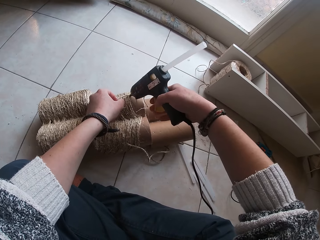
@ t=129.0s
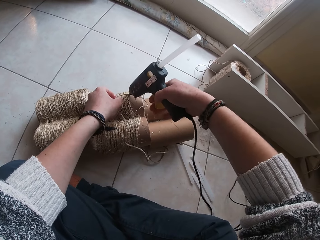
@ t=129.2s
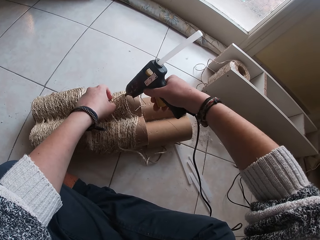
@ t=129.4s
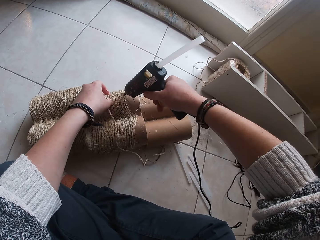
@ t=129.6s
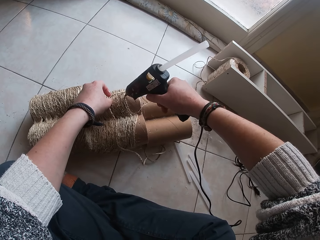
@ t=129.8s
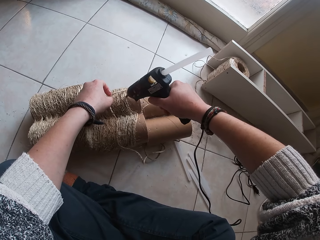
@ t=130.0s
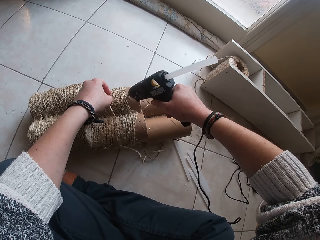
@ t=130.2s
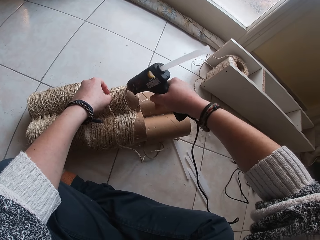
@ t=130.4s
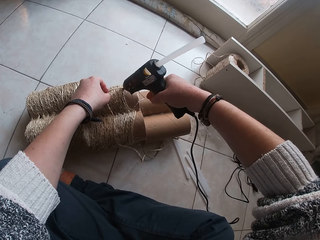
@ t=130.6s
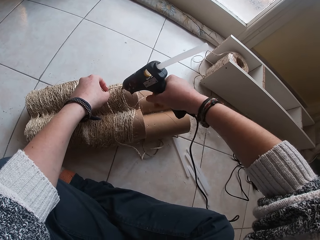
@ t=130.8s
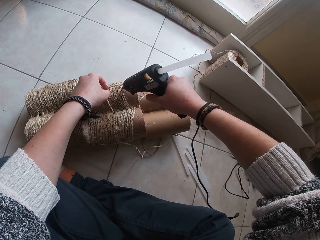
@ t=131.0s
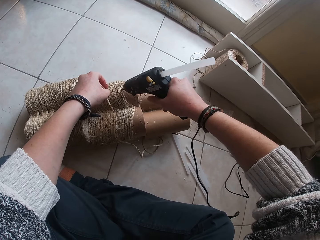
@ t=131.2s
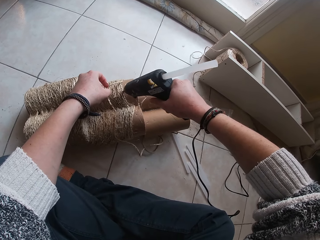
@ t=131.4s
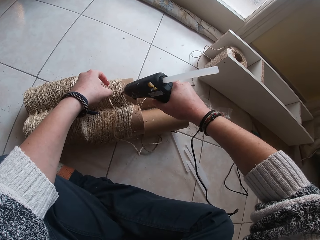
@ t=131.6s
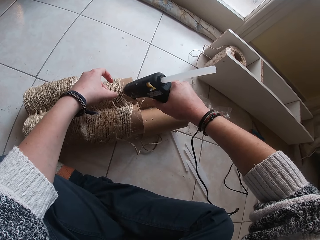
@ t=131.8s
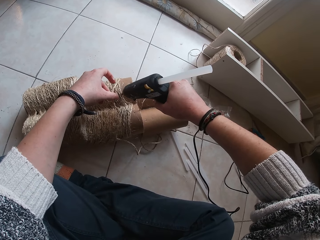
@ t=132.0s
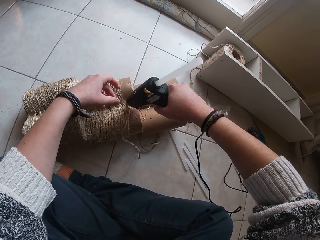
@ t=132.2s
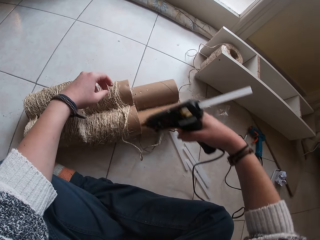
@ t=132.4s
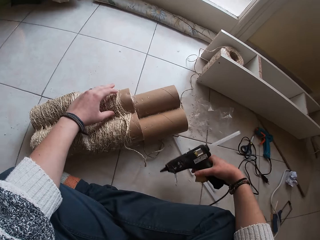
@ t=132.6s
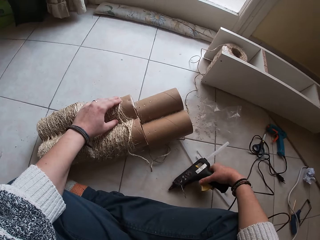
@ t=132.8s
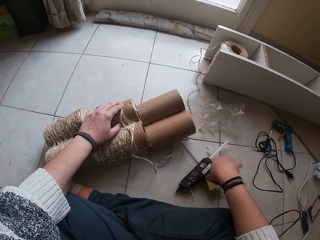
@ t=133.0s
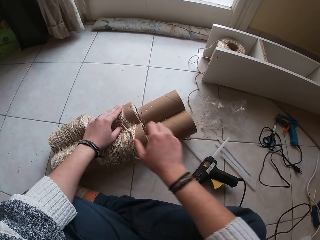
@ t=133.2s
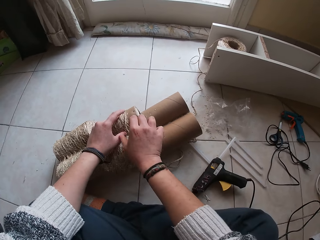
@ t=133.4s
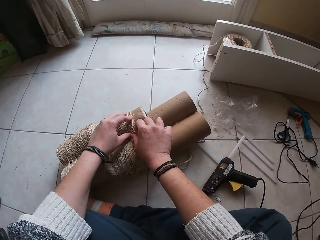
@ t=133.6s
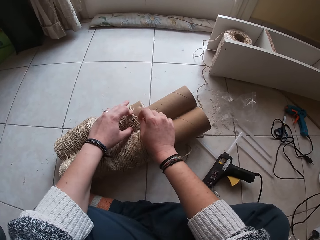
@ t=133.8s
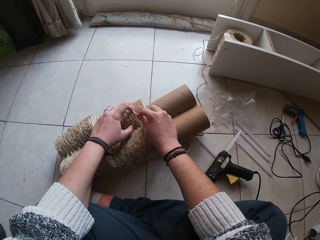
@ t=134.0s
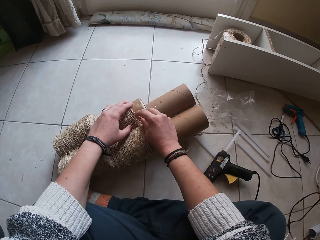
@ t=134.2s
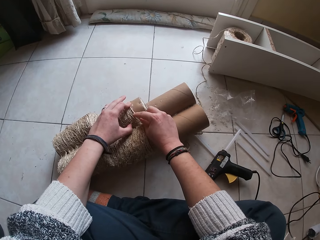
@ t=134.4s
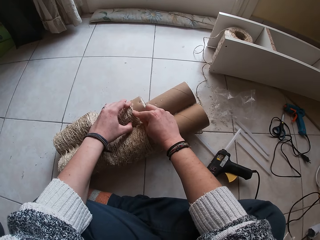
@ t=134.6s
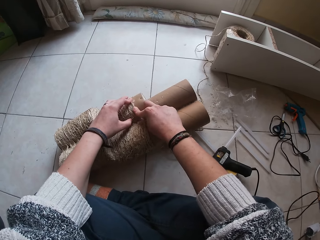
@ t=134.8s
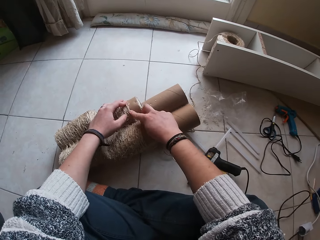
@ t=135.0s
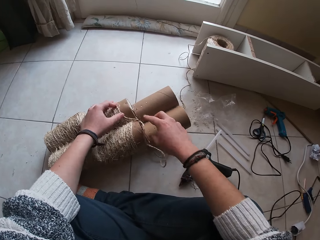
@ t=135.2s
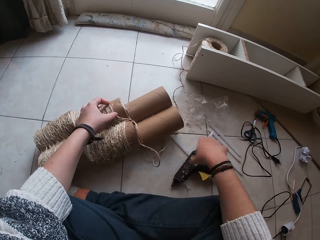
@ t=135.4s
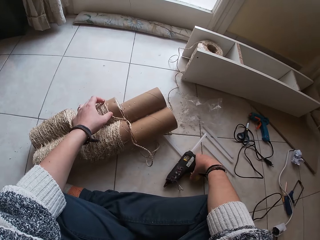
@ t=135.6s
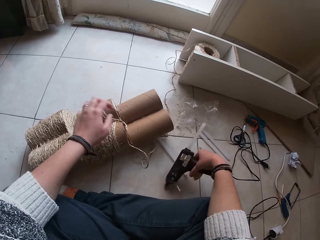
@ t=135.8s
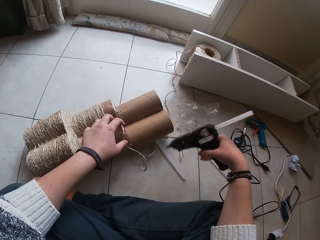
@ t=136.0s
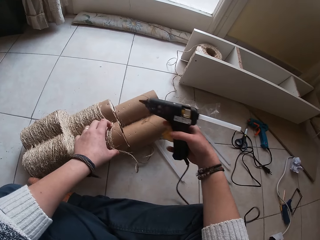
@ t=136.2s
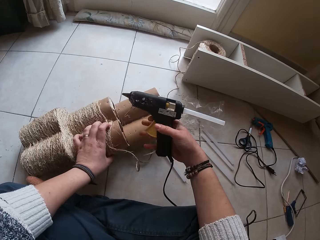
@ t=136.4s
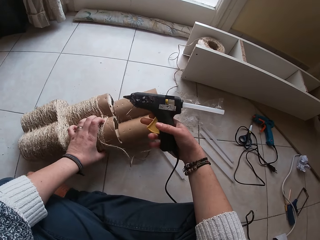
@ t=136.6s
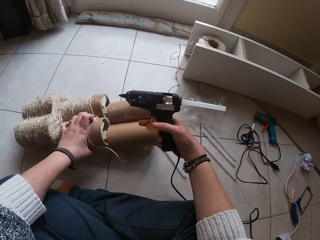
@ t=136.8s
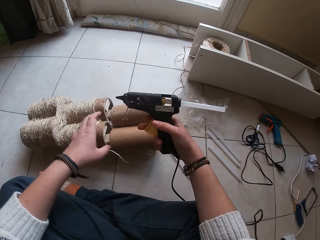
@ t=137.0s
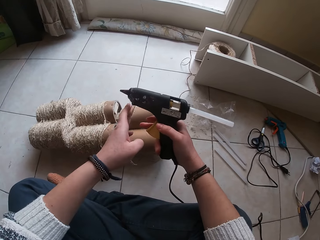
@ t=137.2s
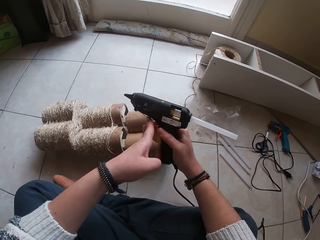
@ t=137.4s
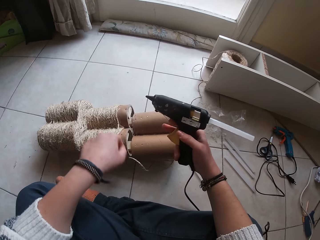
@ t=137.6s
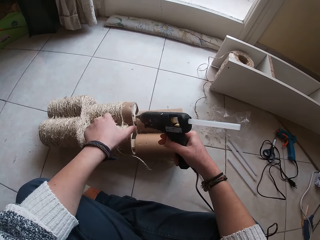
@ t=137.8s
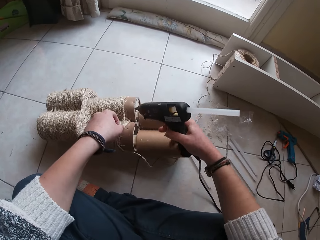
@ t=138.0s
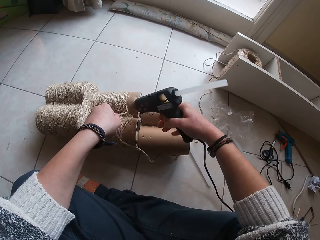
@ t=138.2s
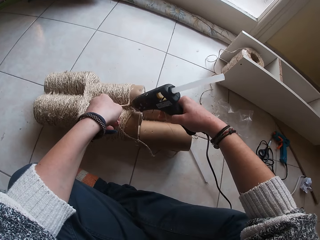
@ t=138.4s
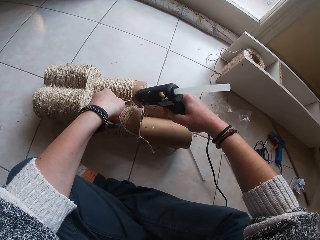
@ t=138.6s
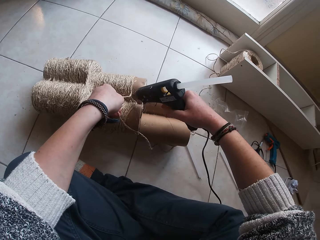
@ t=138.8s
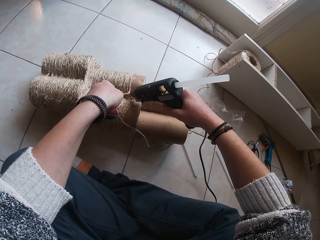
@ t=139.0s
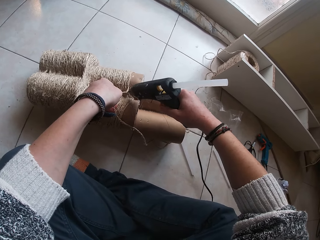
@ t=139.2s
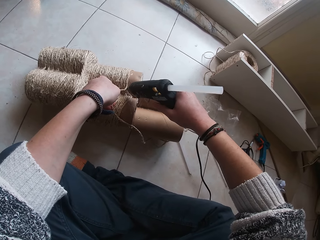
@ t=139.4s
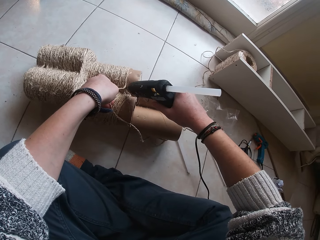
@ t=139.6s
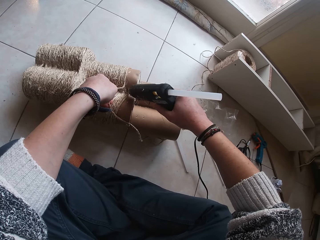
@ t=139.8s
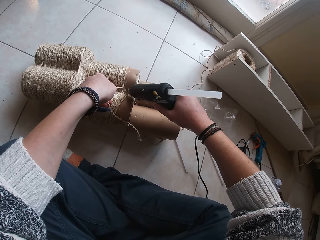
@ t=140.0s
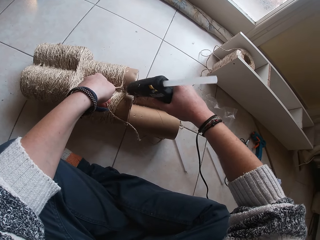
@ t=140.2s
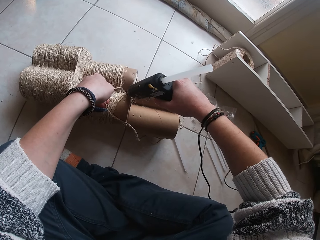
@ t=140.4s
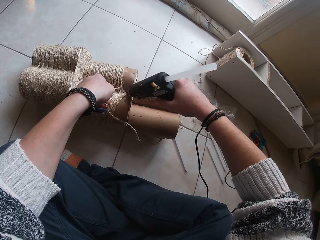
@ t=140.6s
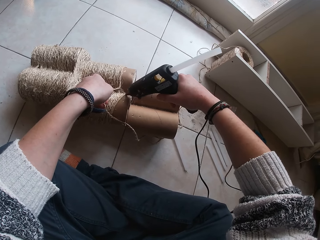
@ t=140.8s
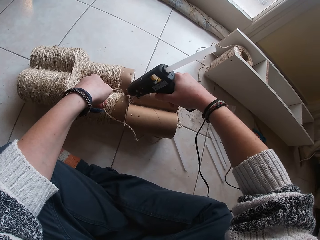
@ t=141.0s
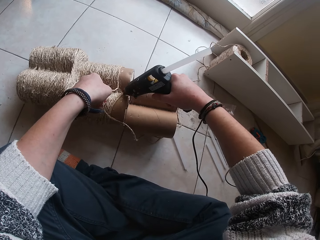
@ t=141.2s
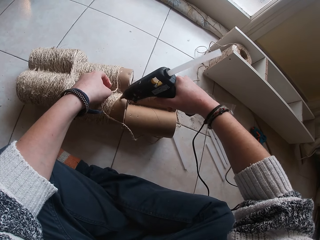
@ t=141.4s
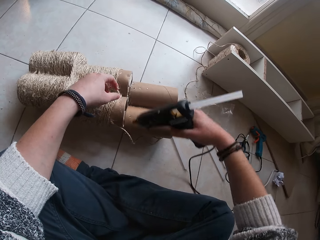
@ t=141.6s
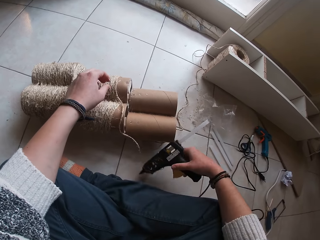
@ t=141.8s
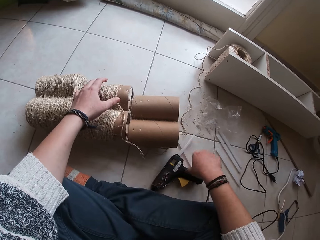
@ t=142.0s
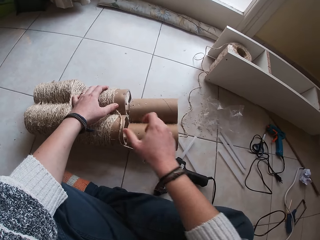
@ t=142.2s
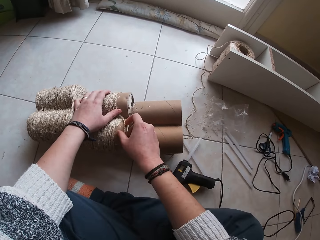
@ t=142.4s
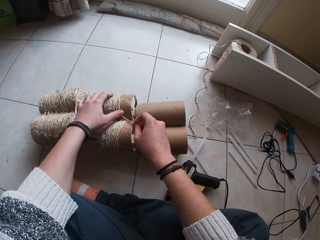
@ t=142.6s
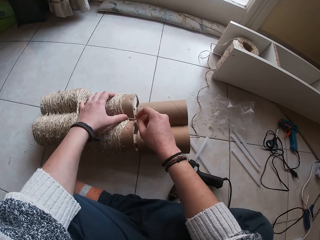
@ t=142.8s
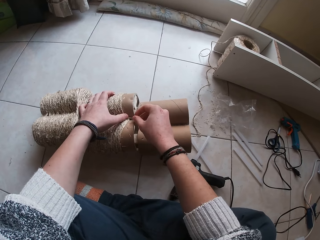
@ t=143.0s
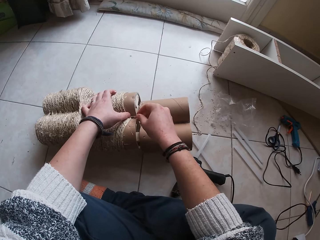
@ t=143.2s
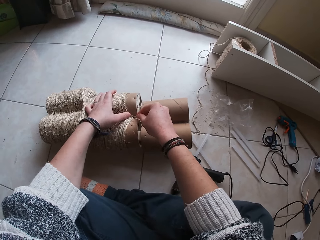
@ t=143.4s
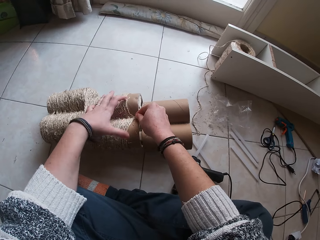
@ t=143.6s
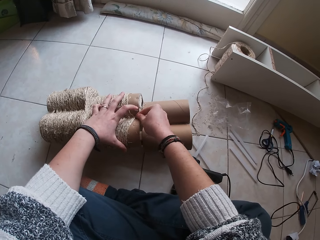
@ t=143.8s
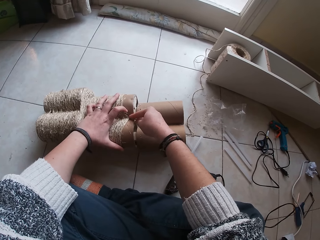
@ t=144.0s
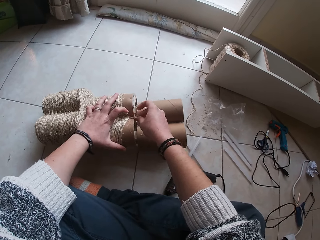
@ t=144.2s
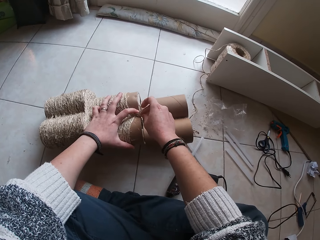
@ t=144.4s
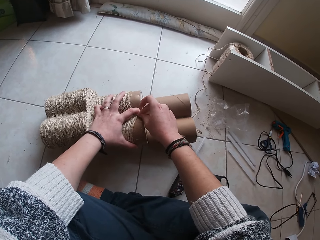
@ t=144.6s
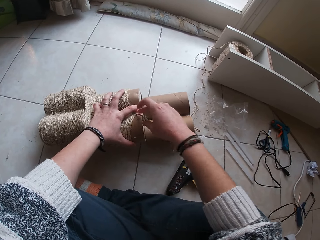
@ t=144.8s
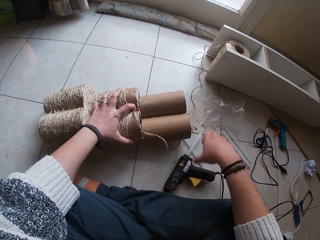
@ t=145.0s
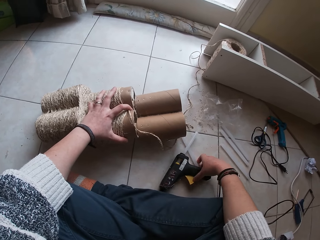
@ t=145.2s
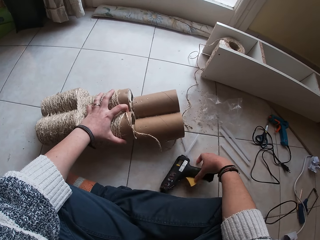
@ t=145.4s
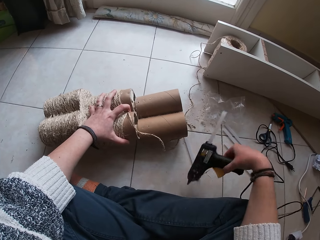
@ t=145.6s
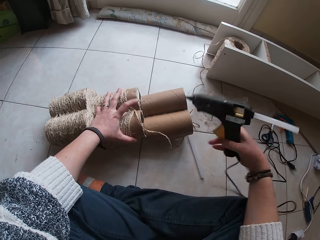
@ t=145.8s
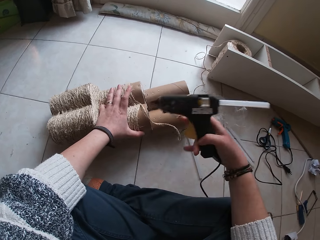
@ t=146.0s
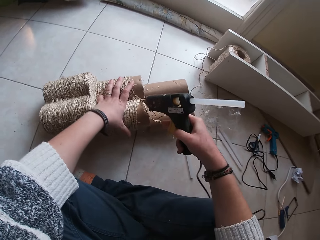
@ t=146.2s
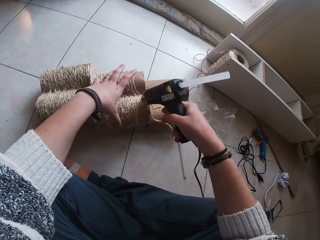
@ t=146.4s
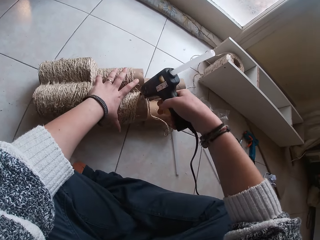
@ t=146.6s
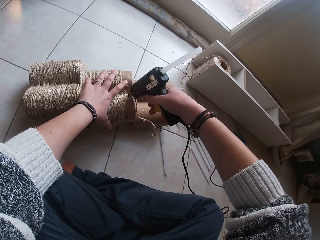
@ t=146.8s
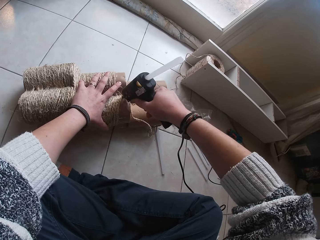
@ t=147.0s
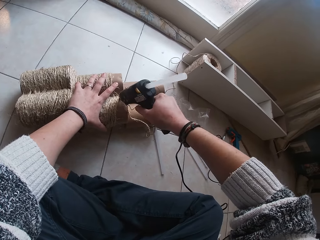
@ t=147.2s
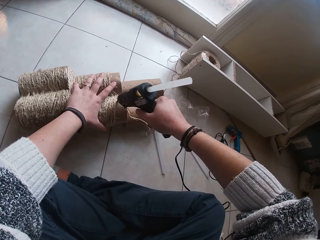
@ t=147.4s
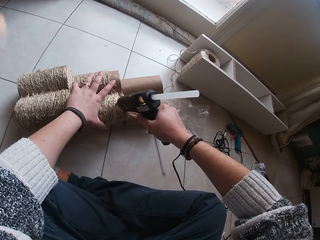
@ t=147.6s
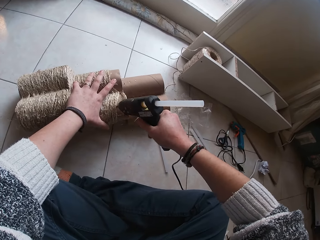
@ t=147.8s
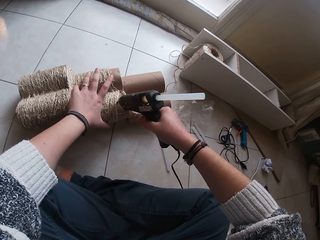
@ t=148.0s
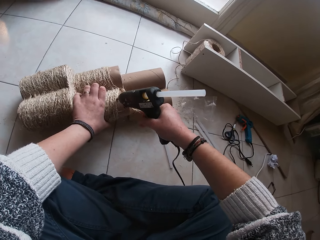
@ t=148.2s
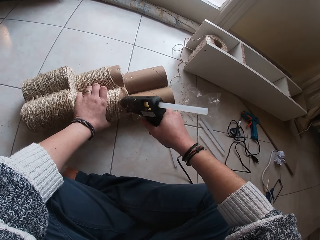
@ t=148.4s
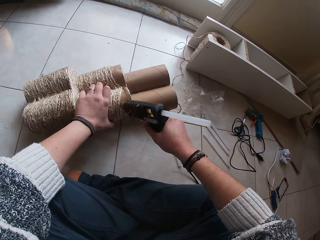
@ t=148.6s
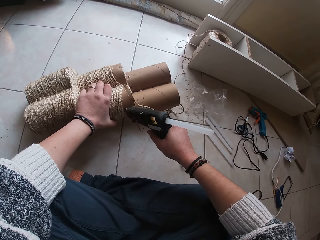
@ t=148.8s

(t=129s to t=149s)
The camera wearer applies gum from the wood gum gun or glue gun on the cardboard tube with her right hand. She drops the wood gum gun on the floor with her right hand. She places the twine rope over the wood gum gun on the cardboard tube with her hands. She picks the wood gum gun from the floor with her right hand. She moves the roll of rope on the floor. She switches the glue gun knob. She holds the twine on the cardboard tube with her left hand. She slaps the trigger button on the wood gum gun. She applies gum from the wood gum gun on the cardboard tube with her right hand. She drops the wood gum gun on the floor with her right hand. She places the twine rope over the wood gum gun on the cardboard tube with her hands. She picks the wood gum gun from the floor with her right hand. She applies gum from the wood gum gun on the cardboard tube with her right hand.
